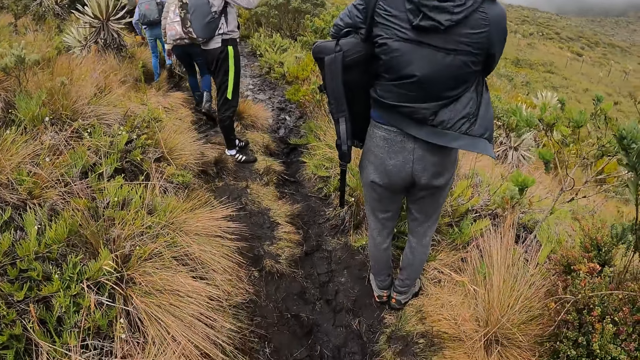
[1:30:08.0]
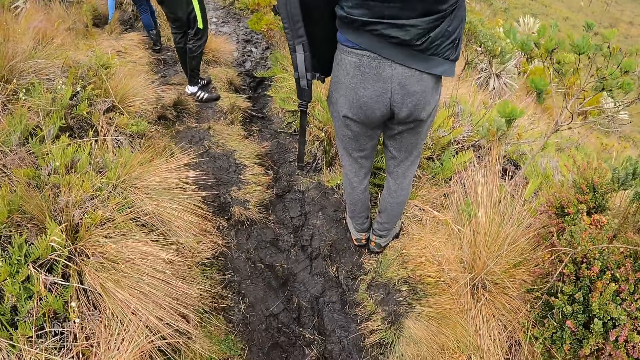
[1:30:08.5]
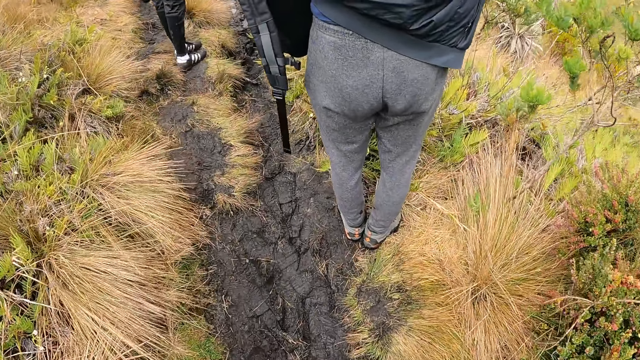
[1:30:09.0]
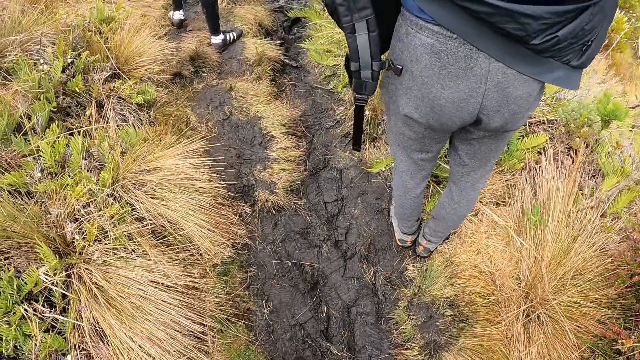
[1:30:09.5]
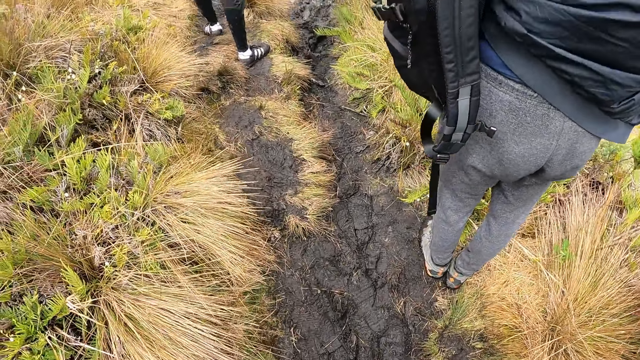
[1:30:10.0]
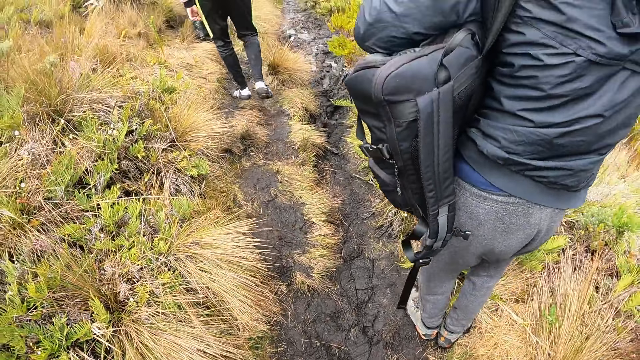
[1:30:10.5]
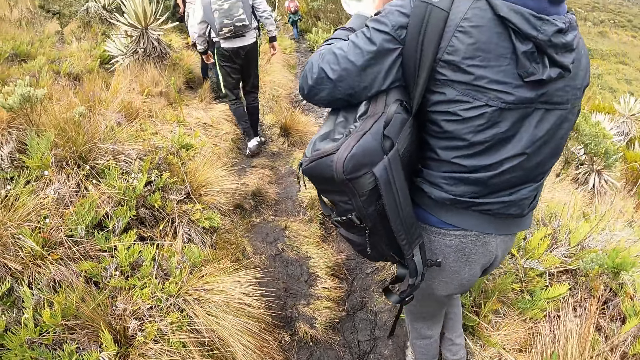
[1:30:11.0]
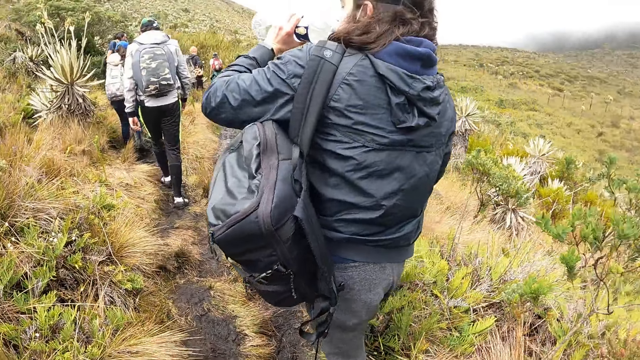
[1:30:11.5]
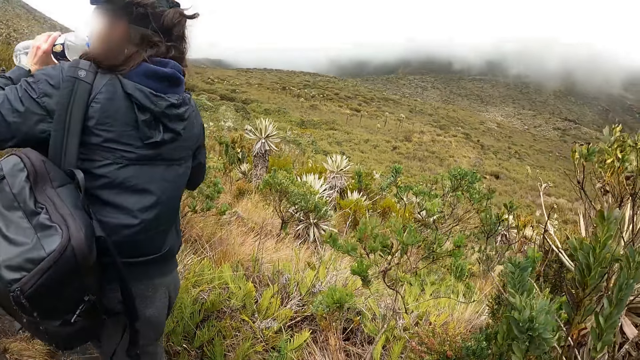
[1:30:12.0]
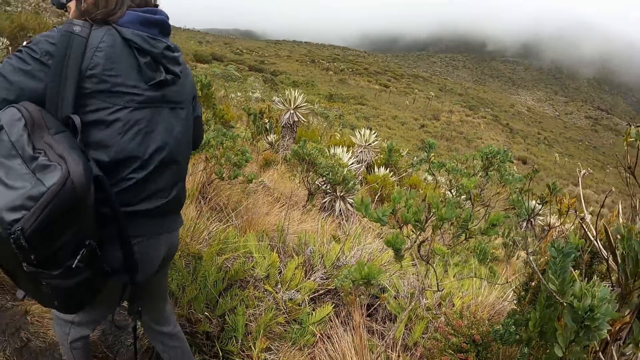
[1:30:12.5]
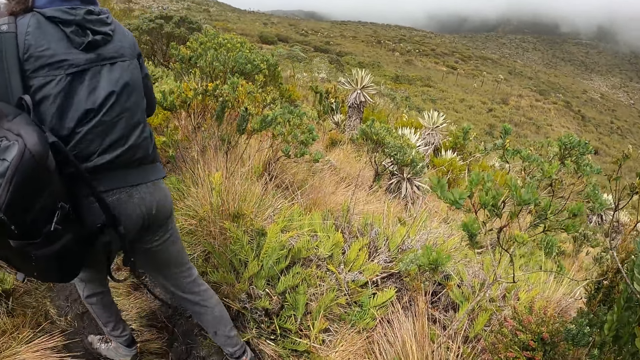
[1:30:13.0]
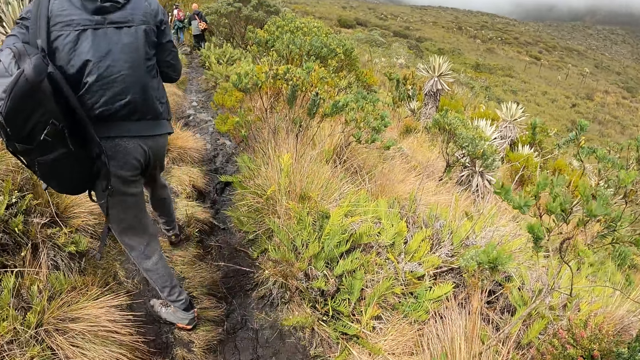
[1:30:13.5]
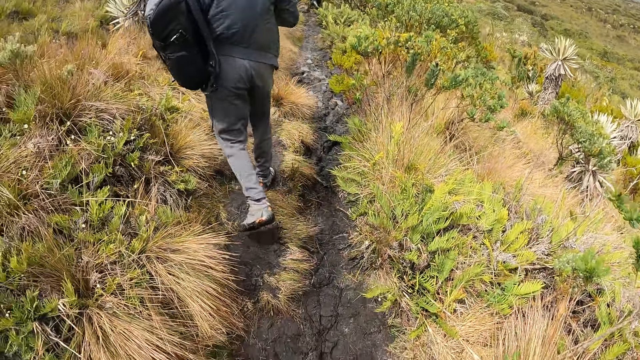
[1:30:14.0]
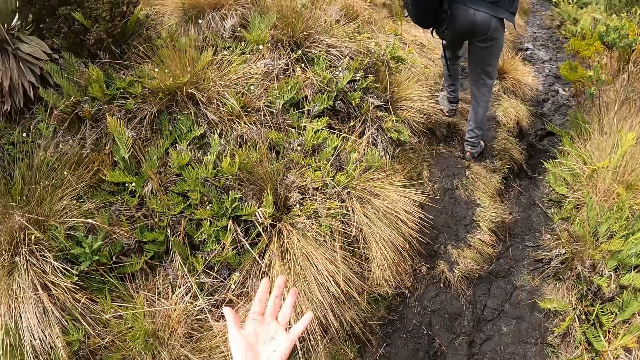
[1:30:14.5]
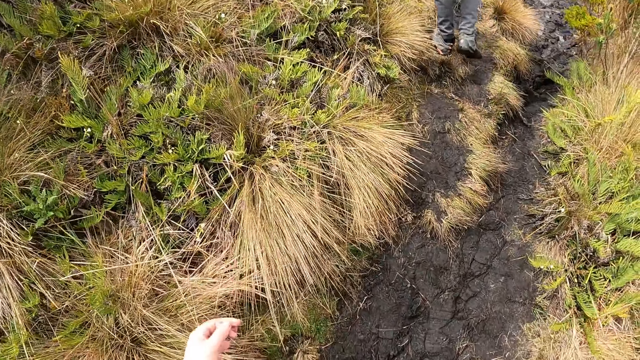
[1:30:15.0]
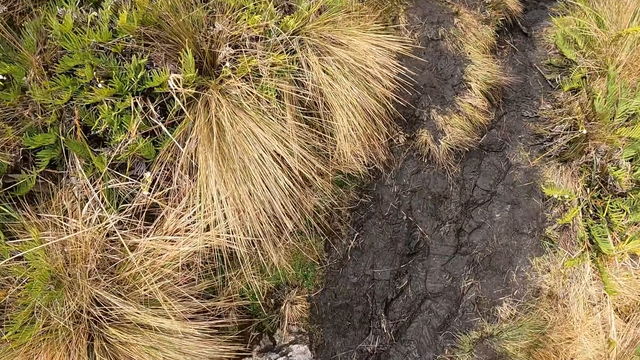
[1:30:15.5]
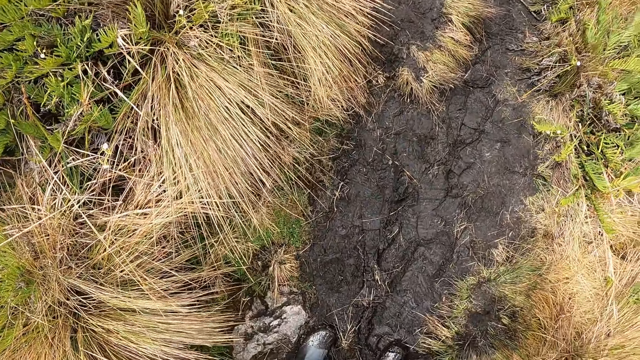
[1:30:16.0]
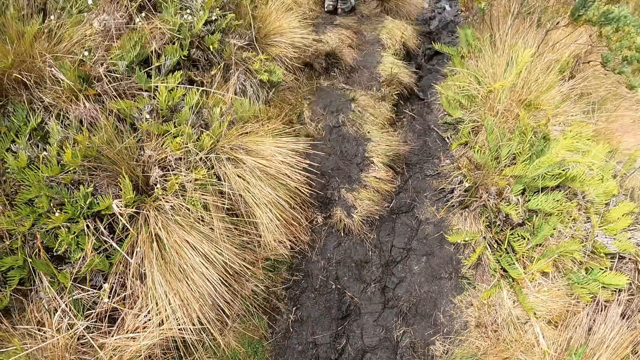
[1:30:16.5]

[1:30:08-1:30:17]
A woman drinks water from a water bottle in her left hand.

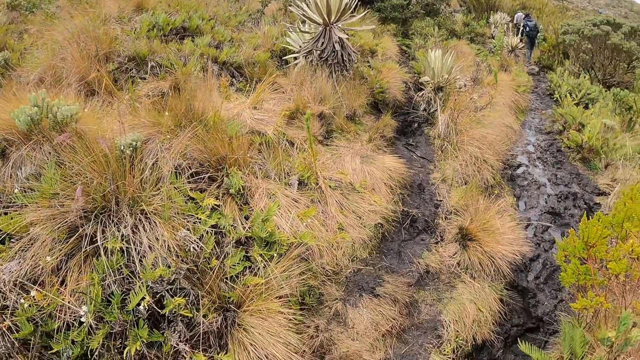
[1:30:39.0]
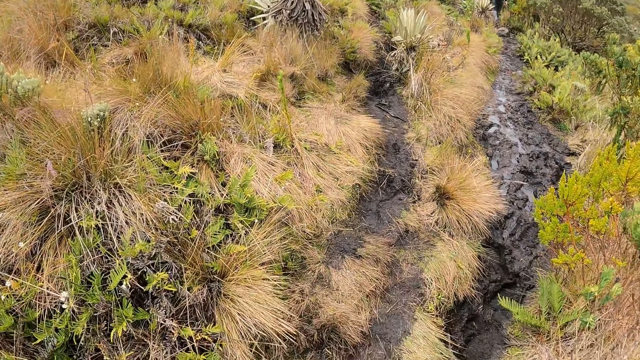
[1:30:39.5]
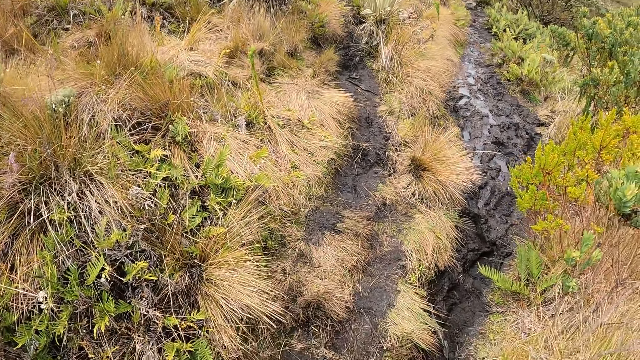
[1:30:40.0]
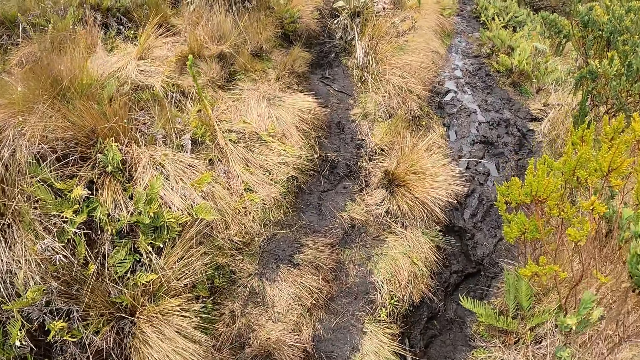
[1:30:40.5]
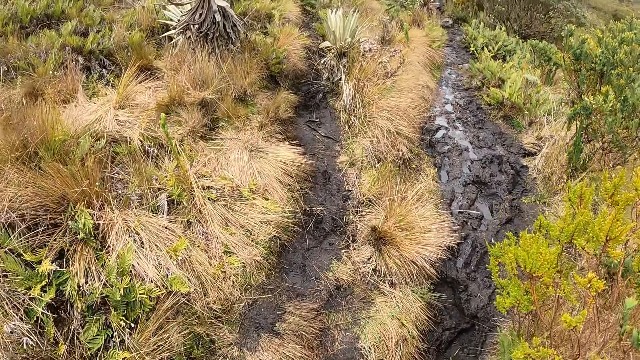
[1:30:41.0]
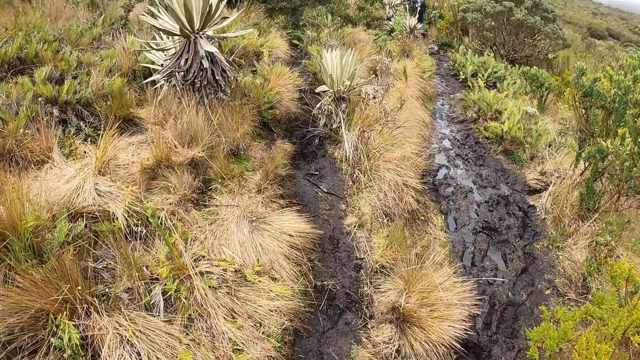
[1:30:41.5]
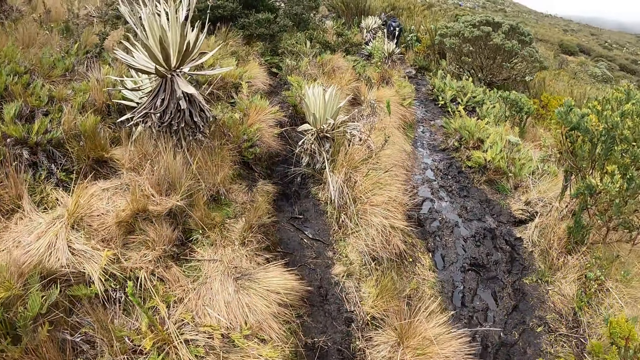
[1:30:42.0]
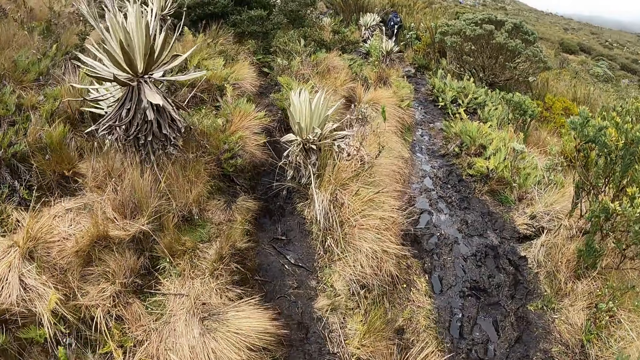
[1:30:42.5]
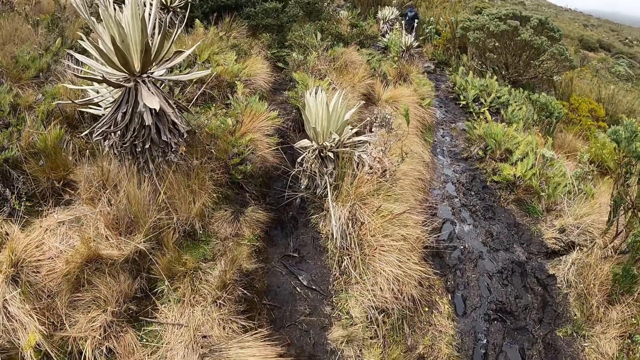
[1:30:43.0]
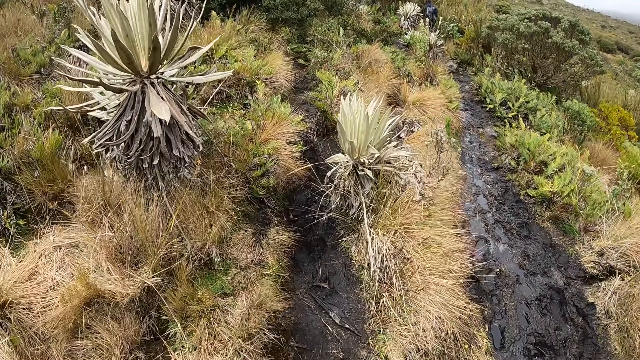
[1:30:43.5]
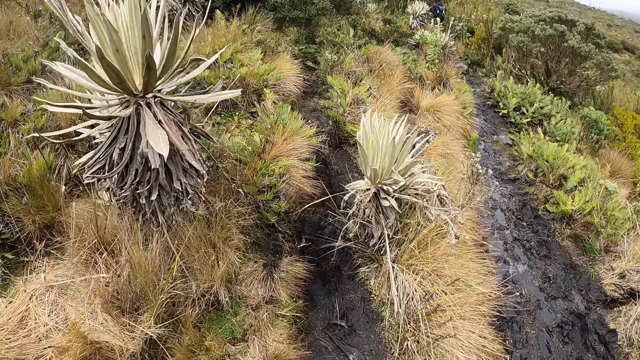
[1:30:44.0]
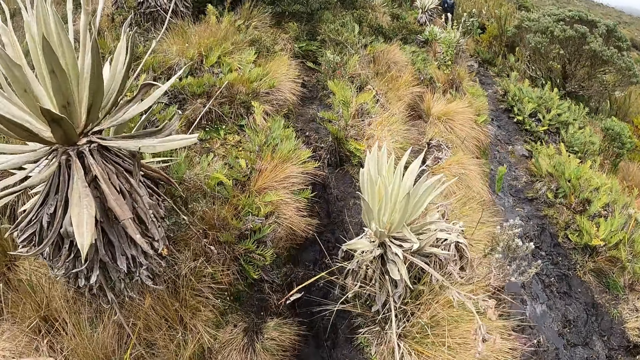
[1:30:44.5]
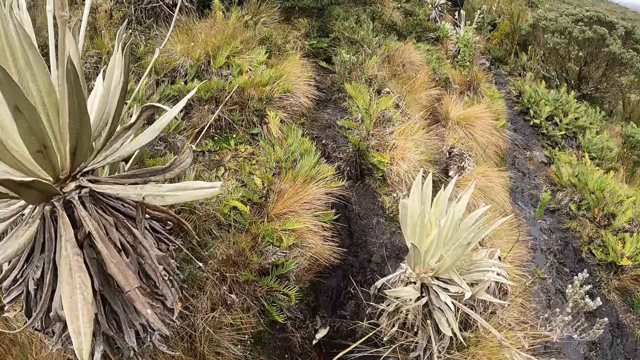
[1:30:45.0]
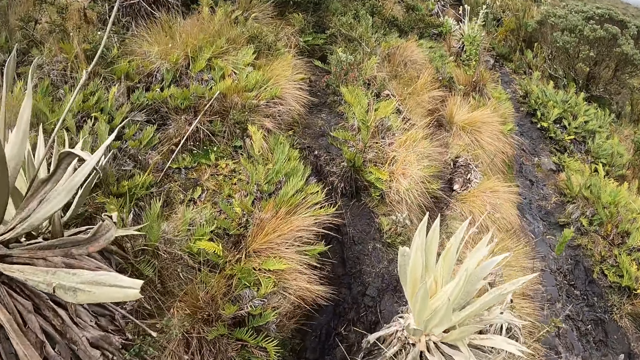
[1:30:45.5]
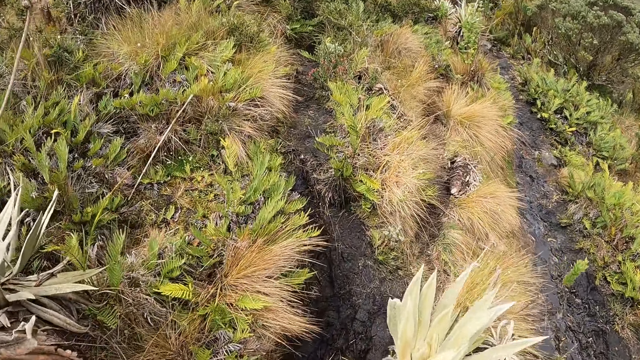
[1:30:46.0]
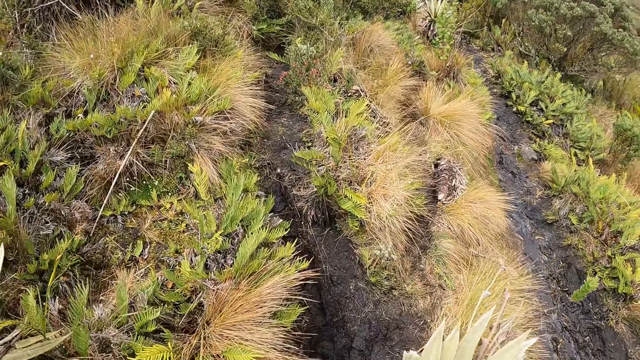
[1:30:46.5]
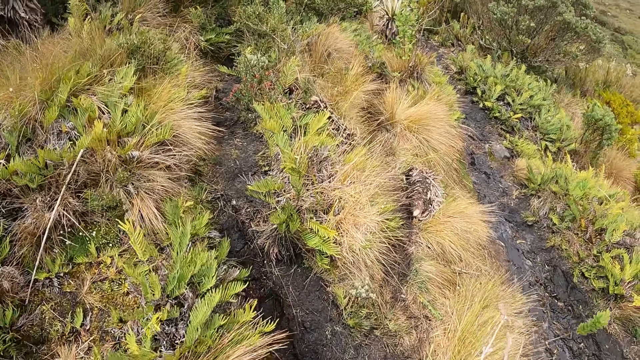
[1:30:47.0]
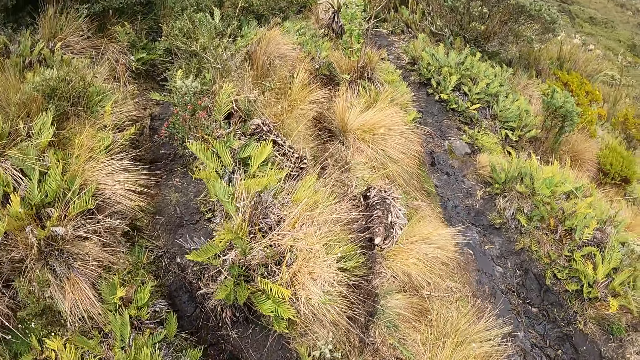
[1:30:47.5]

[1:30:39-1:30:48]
The camera wearer walks along a muddy path.

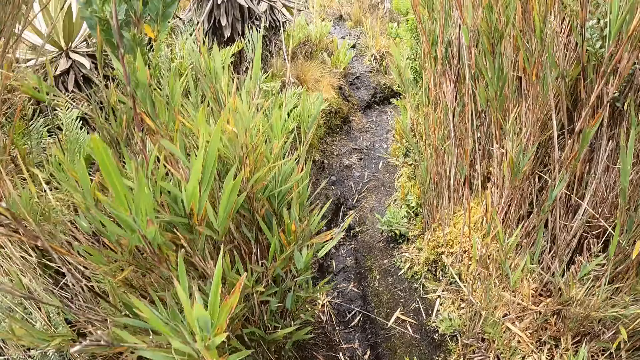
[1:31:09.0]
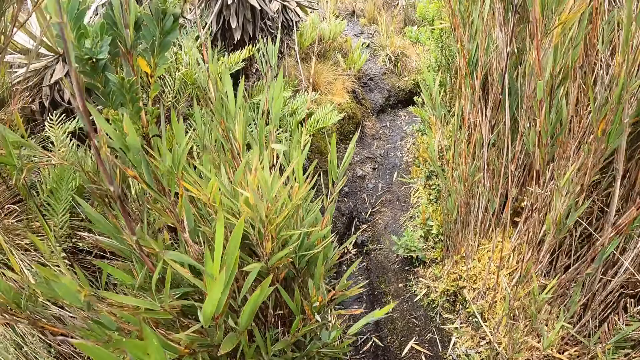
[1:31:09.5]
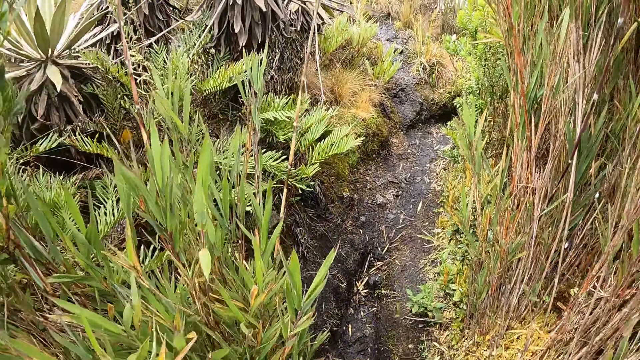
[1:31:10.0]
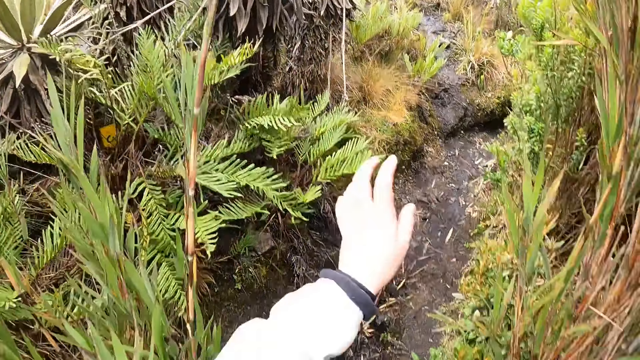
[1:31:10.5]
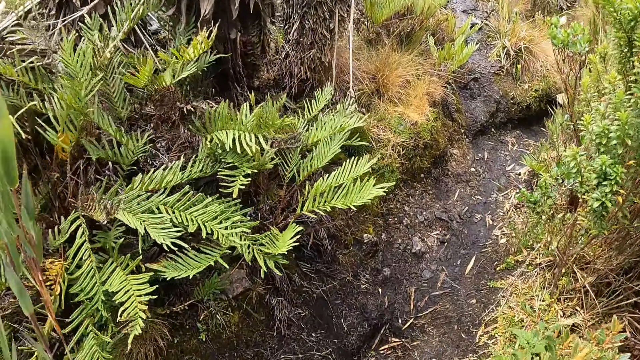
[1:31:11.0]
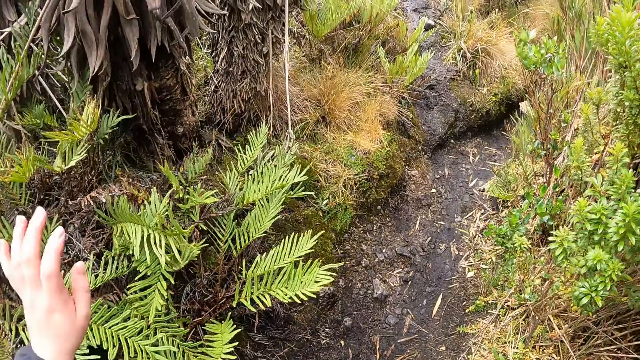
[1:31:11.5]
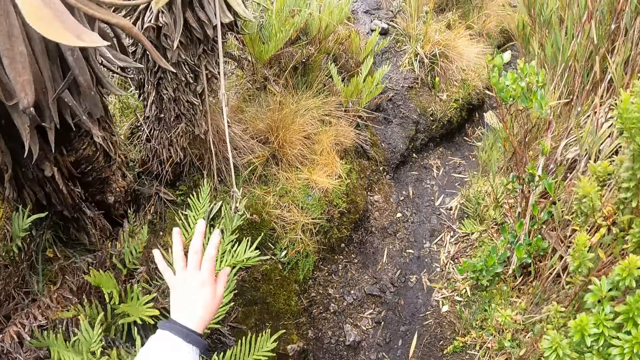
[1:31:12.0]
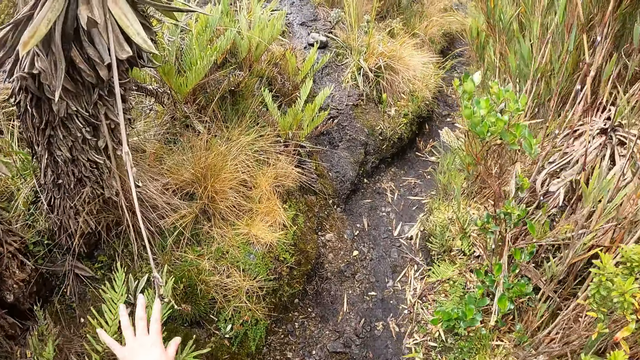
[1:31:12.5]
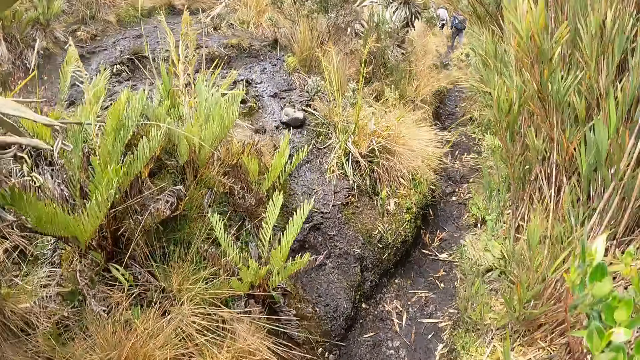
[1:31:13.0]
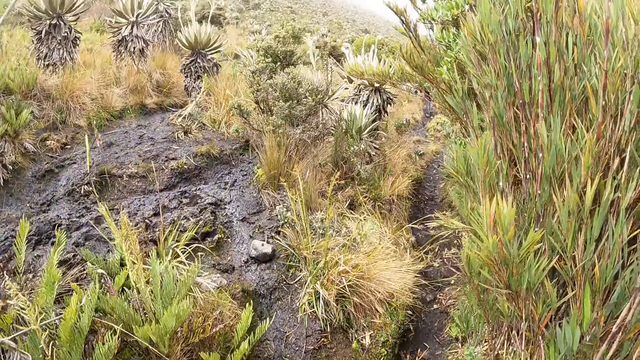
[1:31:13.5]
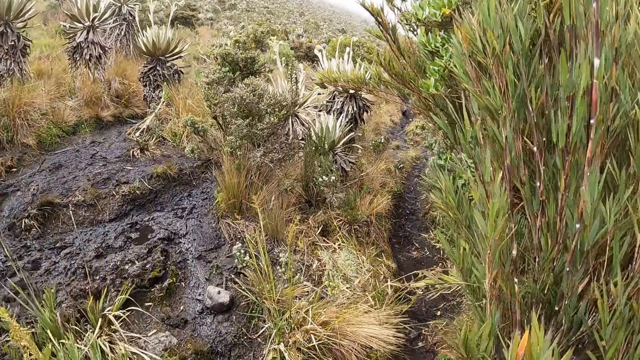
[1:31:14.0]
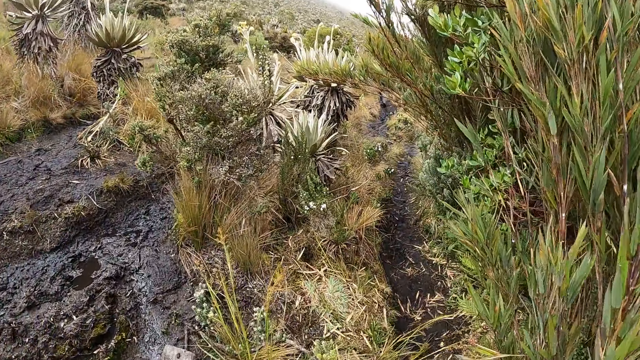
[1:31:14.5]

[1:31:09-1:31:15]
The camera wearer waves her left hand.
